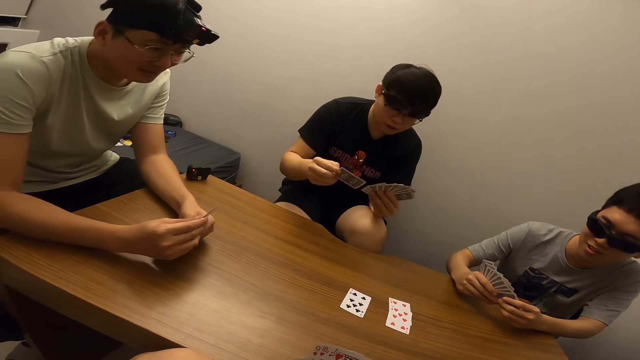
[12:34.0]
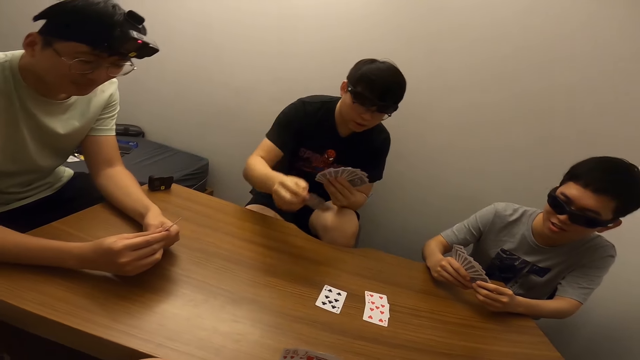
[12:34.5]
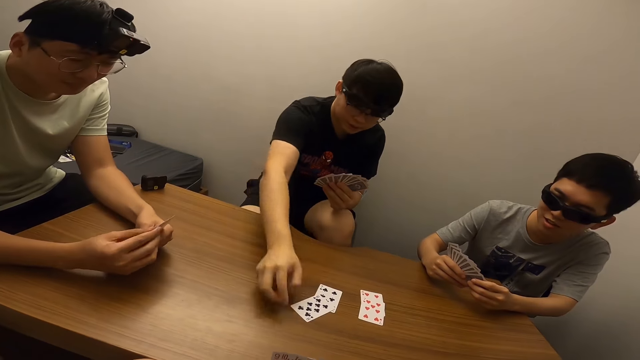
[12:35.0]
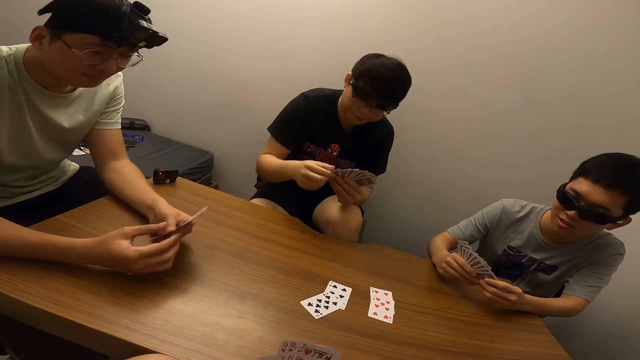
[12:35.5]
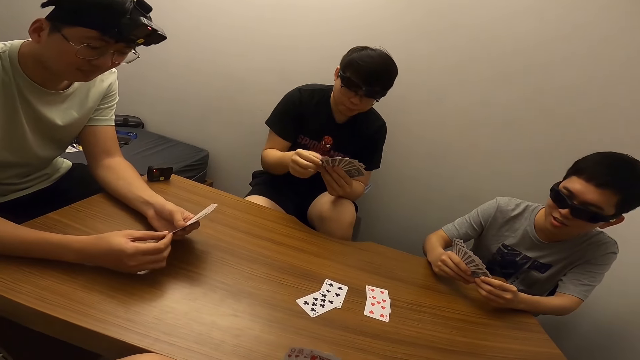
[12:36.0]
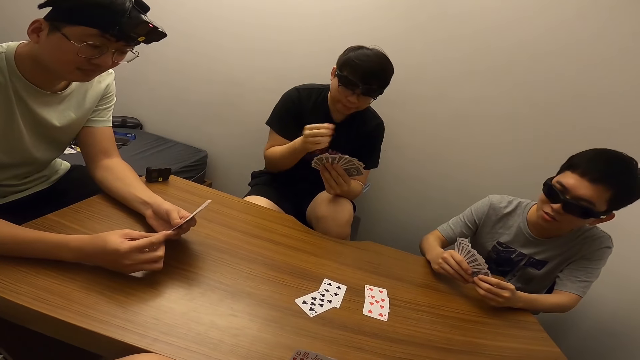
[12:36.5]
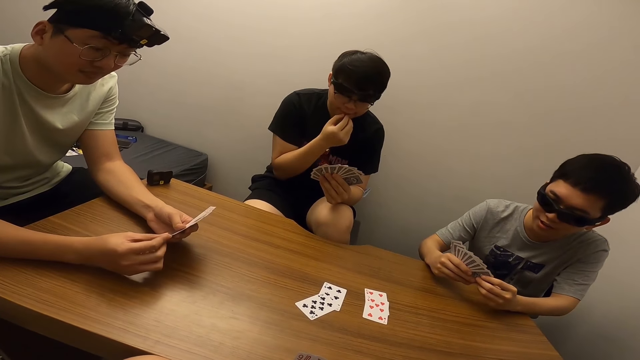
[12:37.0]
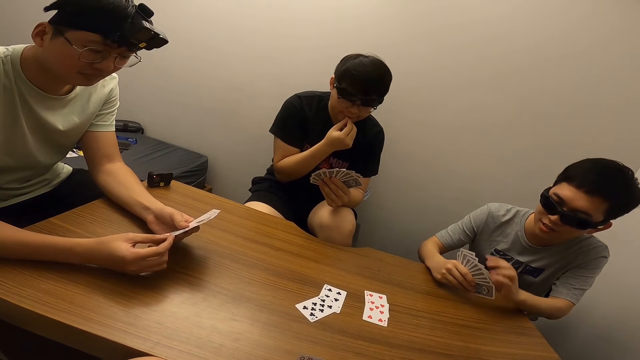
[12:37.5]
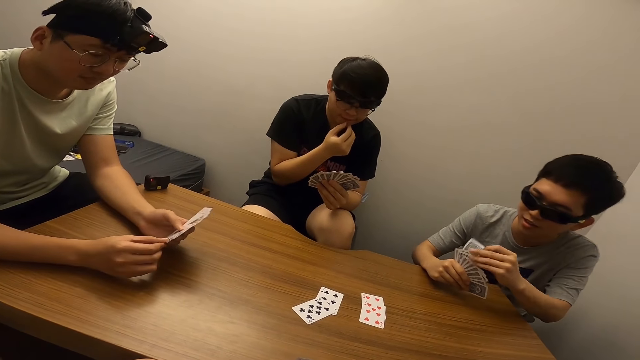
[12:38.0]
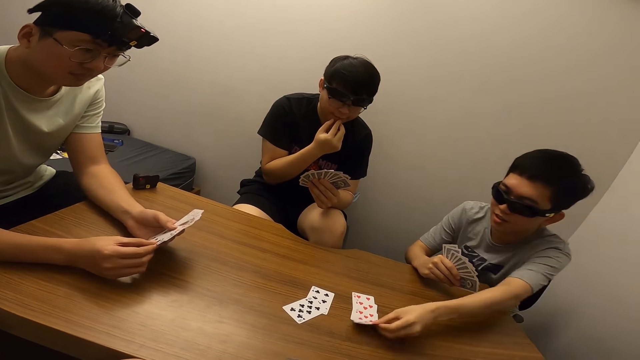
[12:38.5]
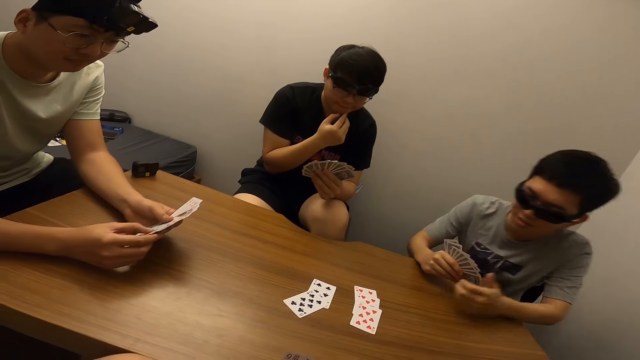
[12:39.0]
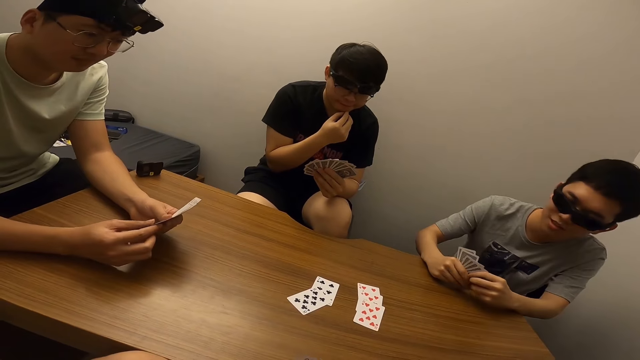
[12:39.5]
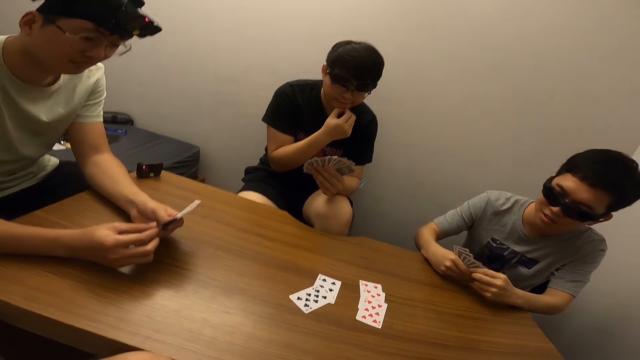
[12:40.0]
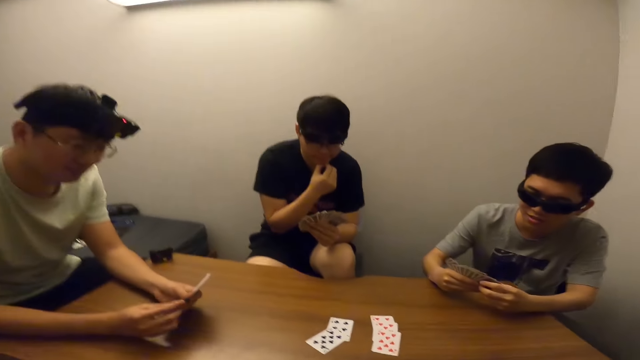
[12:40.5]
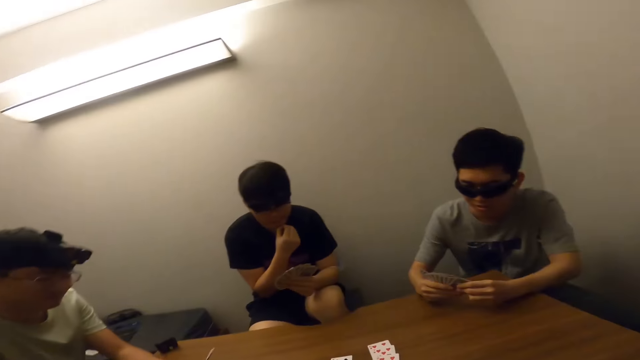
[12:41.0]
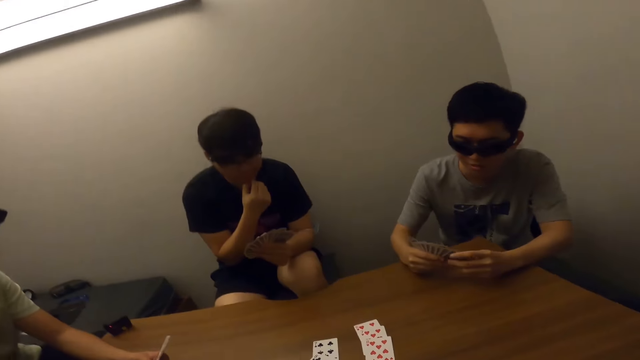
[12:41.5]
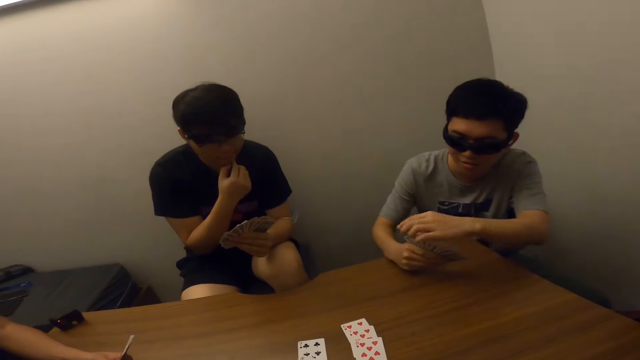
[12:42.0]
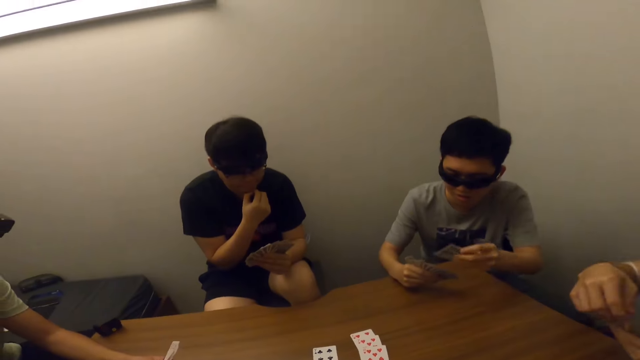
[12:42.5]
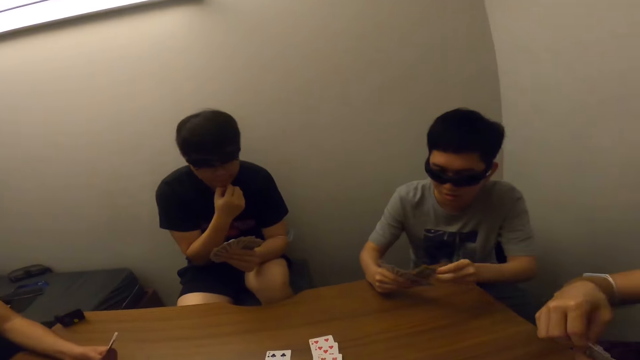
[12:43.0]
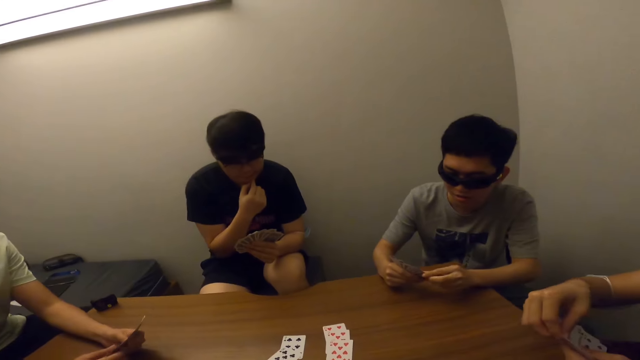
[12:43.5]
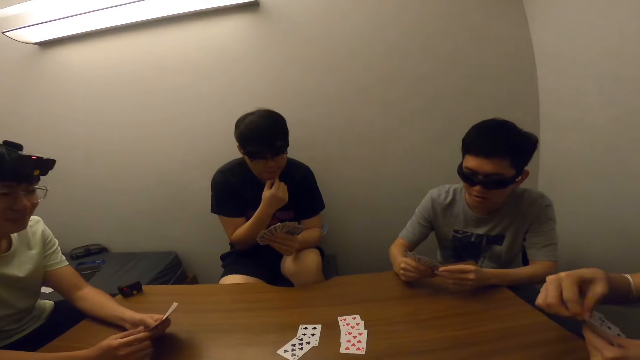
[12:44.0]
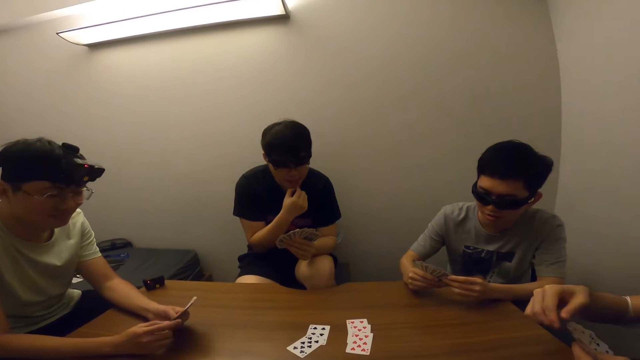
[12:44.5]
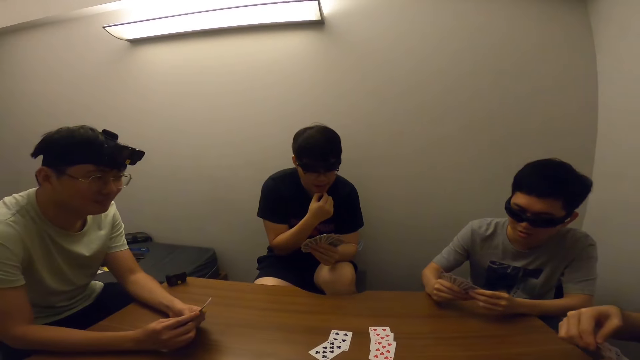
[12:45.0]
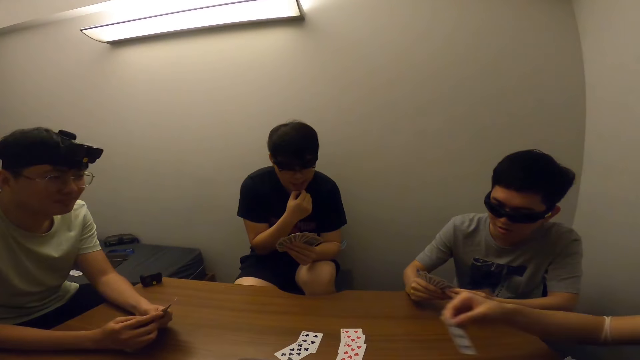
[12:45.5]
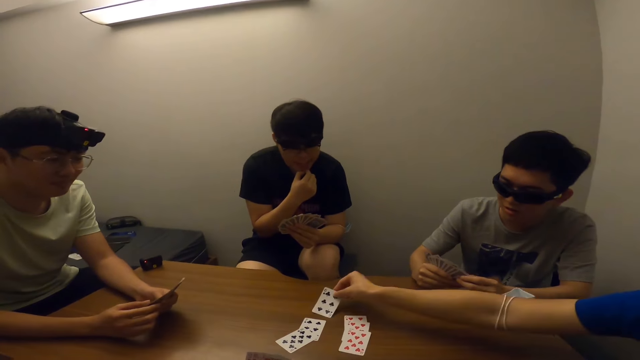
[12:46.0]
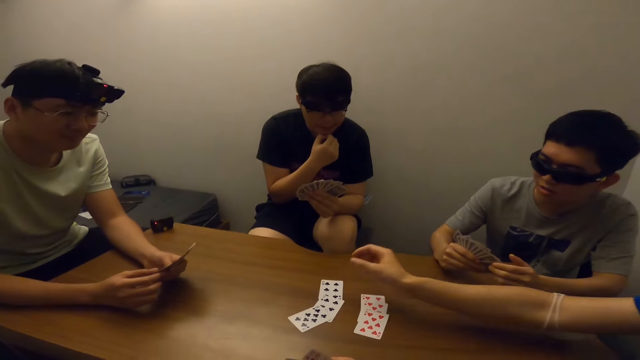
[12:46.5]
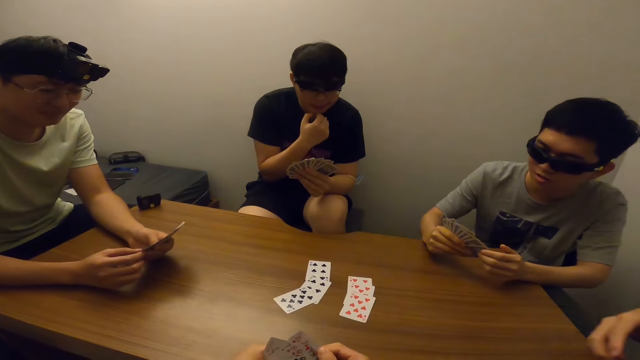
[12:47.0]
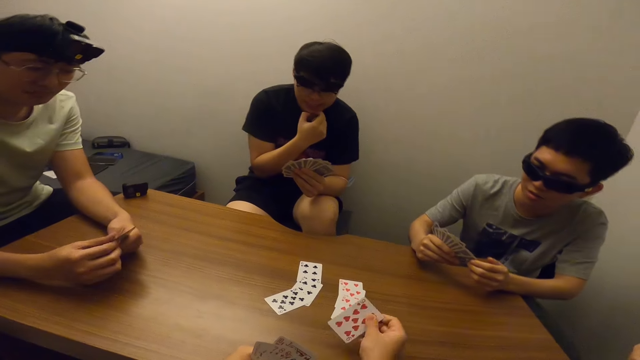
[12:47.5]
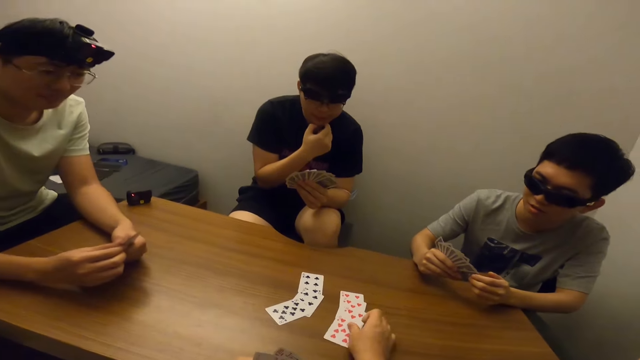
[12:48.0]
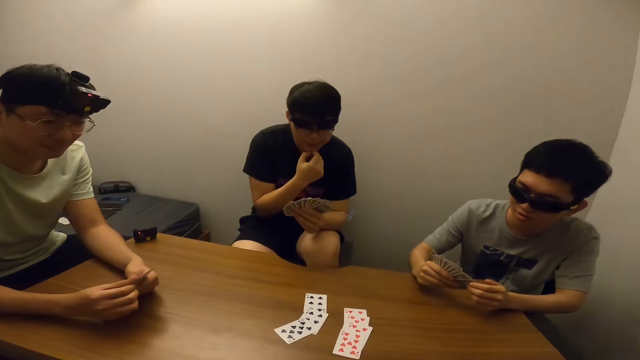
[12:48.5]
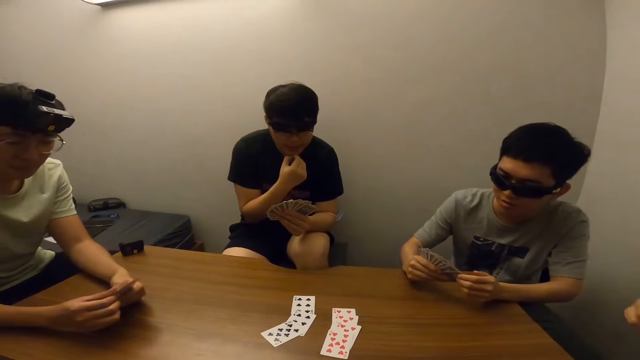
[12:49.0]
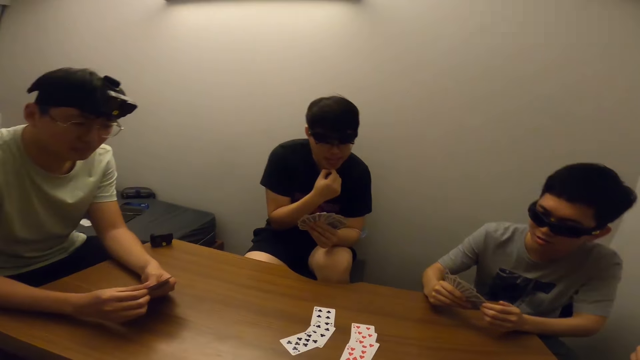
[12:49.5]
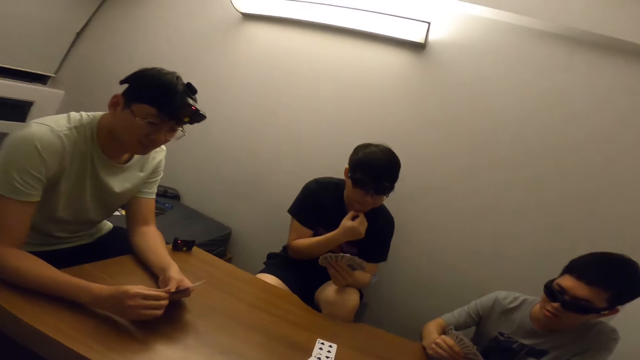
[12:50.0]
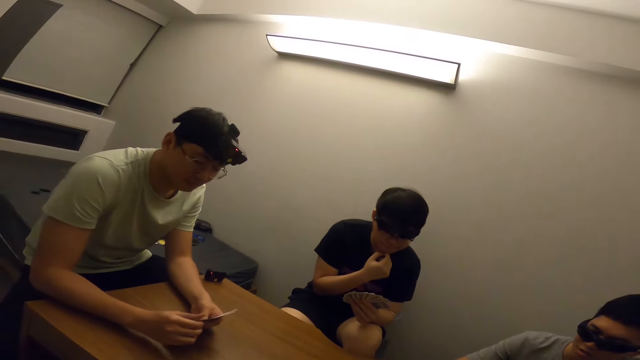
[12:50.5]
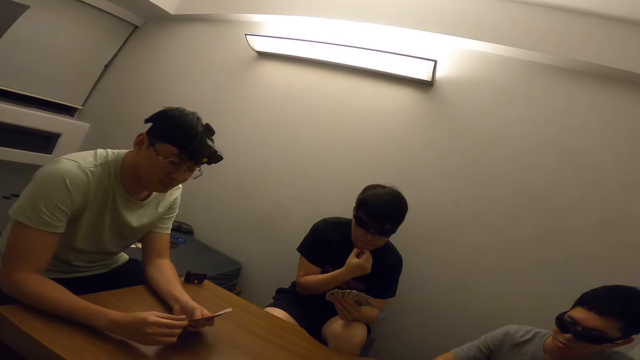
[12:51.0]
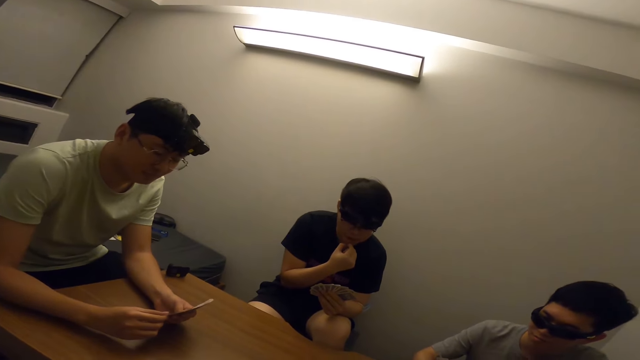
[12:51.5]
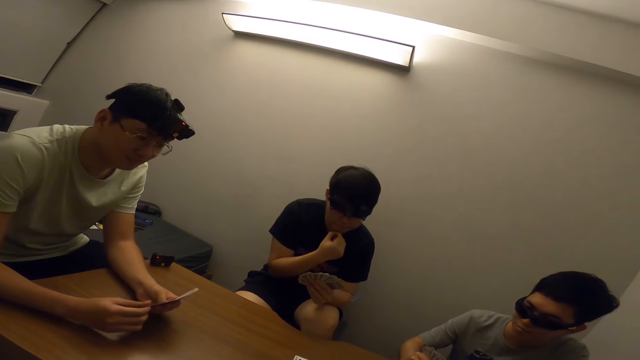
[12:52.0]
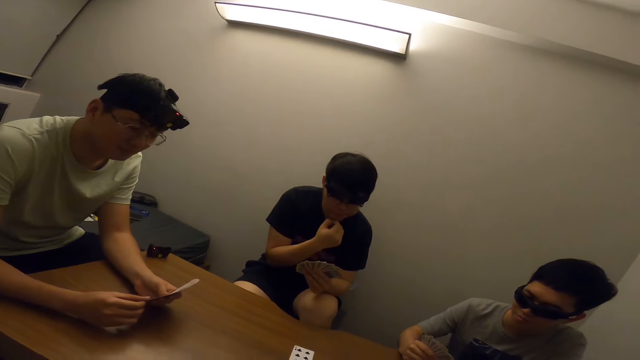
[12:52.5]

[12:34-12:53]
A man drops a card on the table with the right hand. Another man drops a card on the table with the right hand. A third man drops a card on the table with the right hand. The camera wearer drops a card on the table with the right hand.
